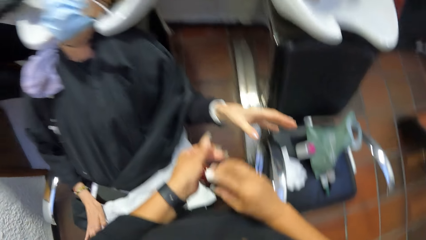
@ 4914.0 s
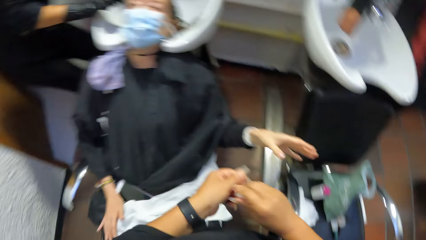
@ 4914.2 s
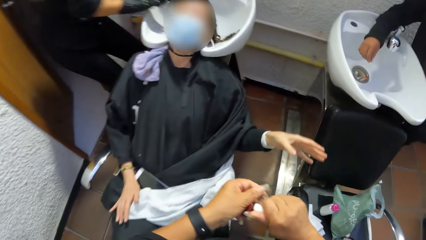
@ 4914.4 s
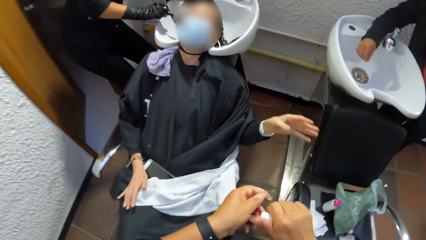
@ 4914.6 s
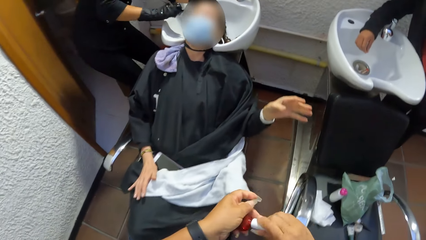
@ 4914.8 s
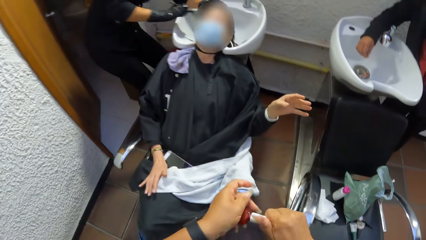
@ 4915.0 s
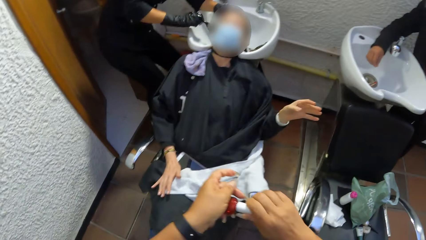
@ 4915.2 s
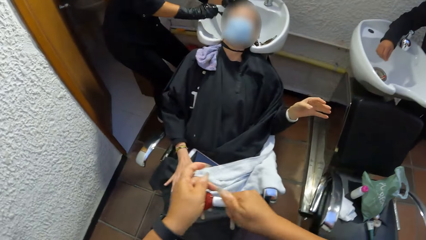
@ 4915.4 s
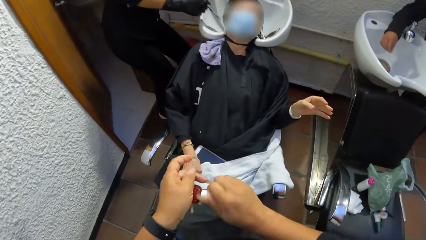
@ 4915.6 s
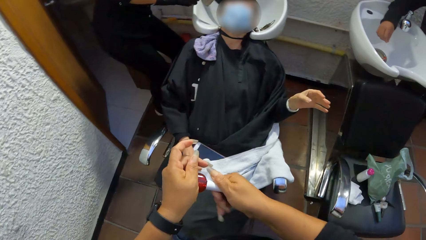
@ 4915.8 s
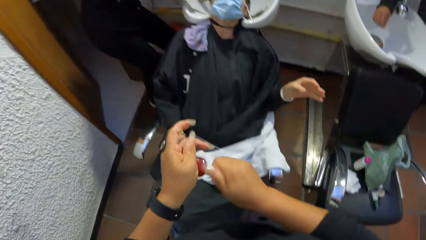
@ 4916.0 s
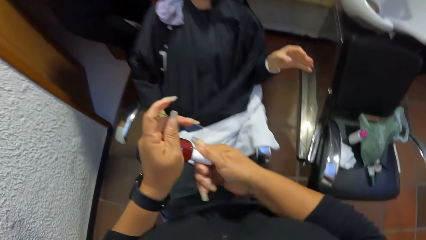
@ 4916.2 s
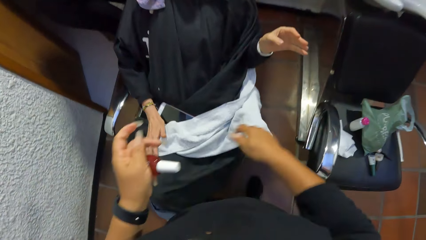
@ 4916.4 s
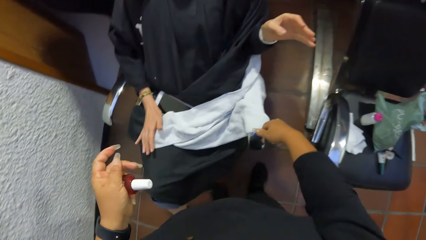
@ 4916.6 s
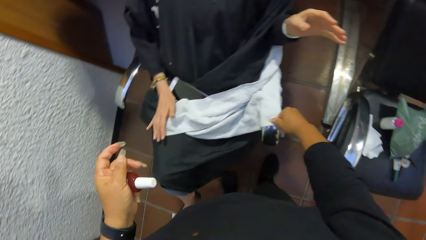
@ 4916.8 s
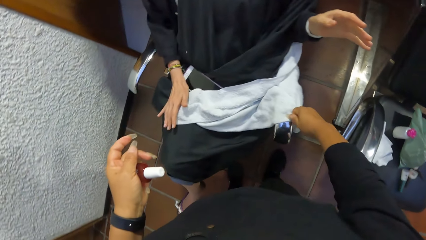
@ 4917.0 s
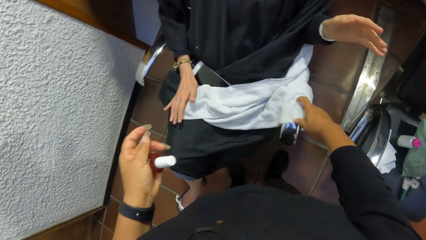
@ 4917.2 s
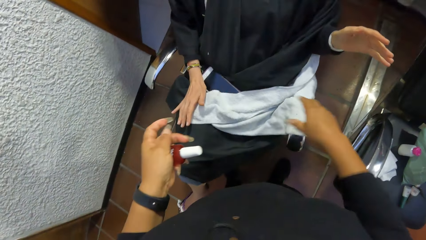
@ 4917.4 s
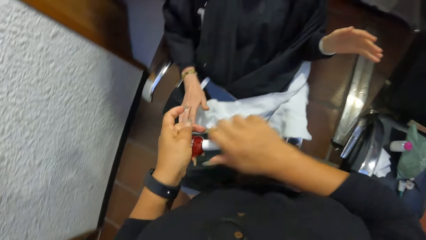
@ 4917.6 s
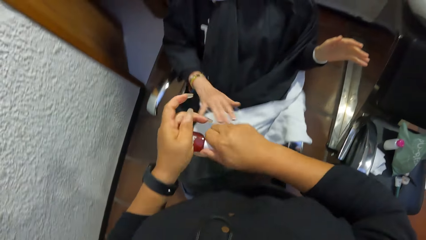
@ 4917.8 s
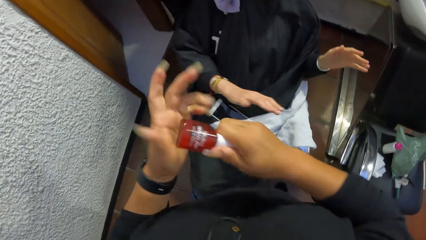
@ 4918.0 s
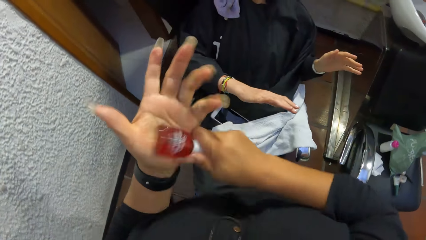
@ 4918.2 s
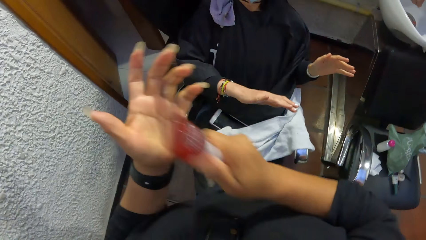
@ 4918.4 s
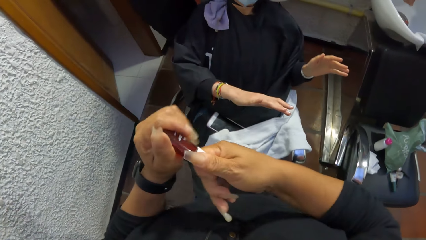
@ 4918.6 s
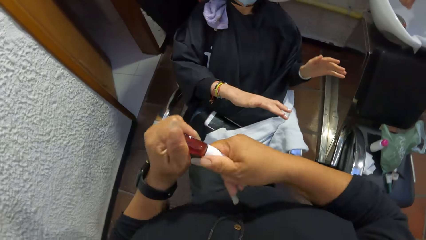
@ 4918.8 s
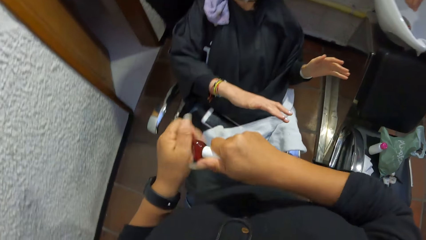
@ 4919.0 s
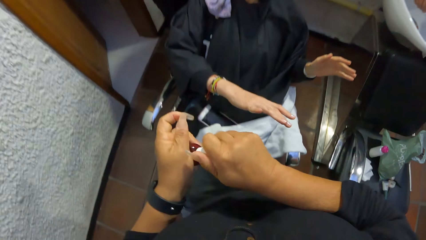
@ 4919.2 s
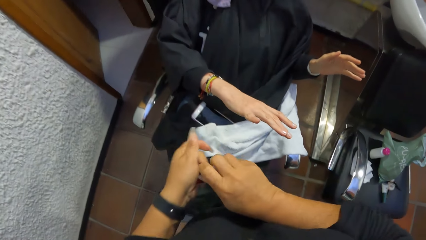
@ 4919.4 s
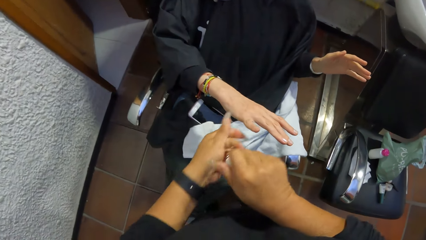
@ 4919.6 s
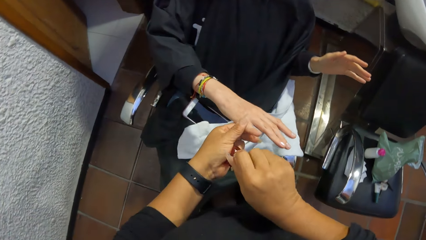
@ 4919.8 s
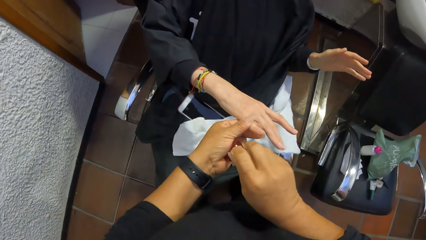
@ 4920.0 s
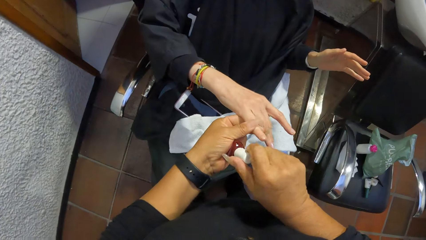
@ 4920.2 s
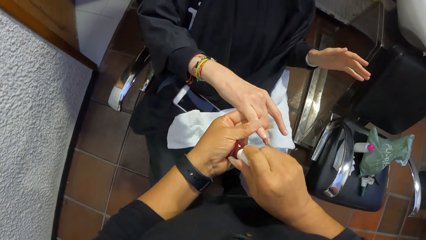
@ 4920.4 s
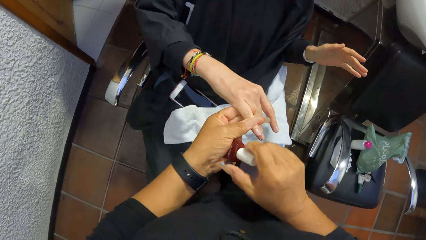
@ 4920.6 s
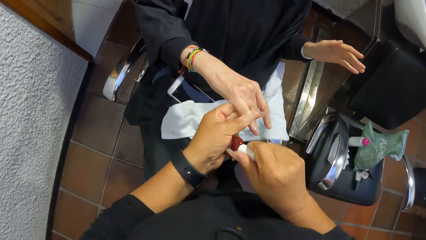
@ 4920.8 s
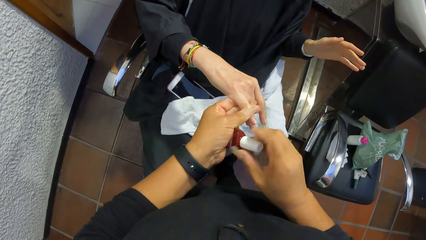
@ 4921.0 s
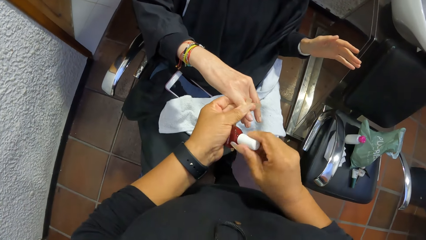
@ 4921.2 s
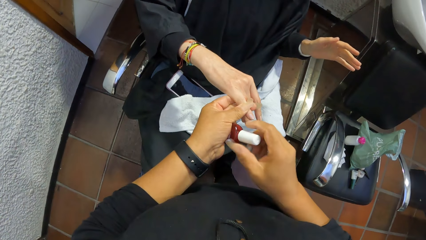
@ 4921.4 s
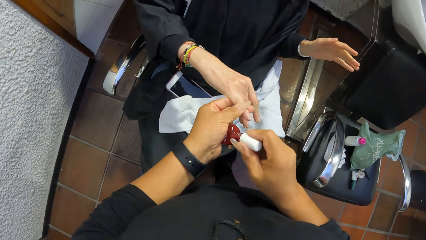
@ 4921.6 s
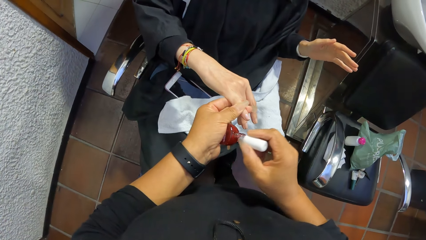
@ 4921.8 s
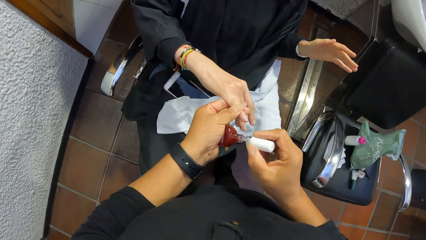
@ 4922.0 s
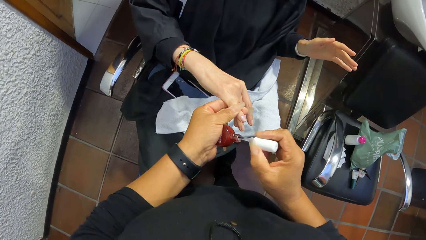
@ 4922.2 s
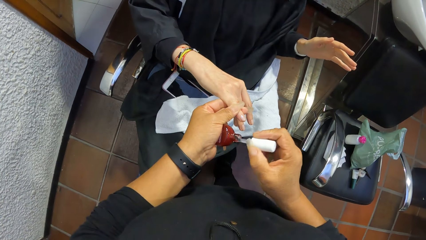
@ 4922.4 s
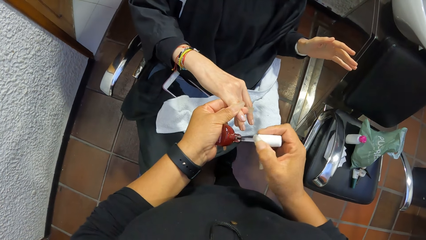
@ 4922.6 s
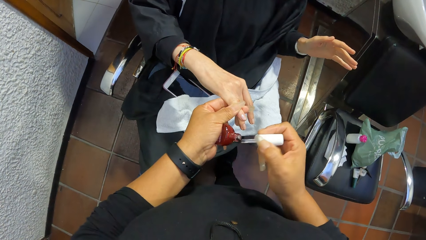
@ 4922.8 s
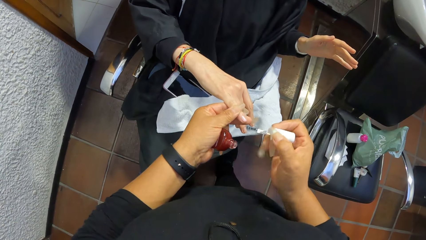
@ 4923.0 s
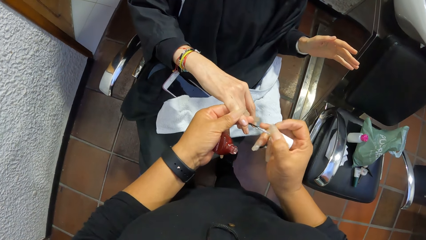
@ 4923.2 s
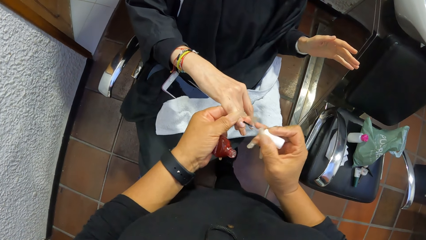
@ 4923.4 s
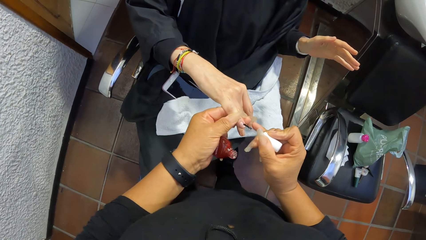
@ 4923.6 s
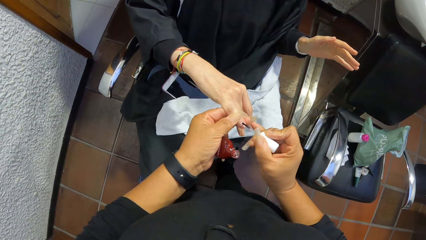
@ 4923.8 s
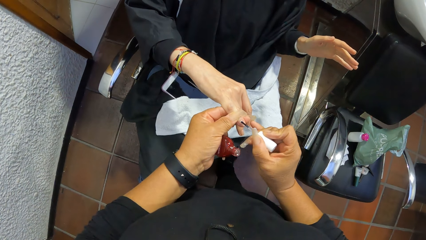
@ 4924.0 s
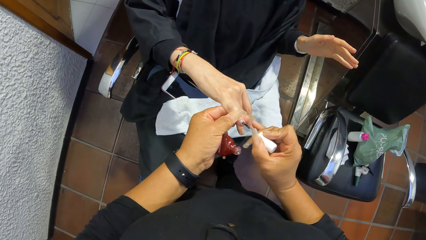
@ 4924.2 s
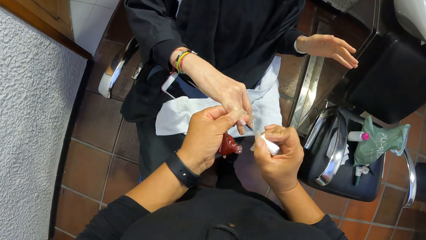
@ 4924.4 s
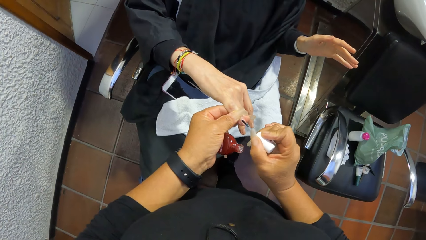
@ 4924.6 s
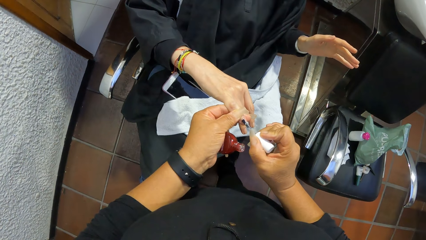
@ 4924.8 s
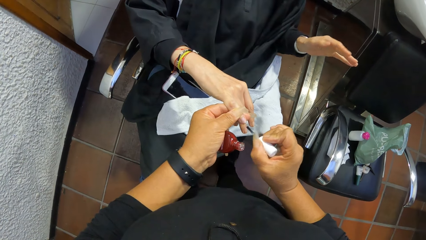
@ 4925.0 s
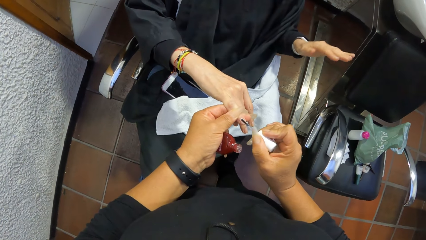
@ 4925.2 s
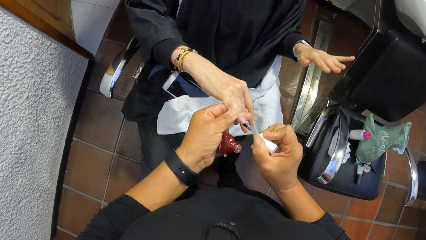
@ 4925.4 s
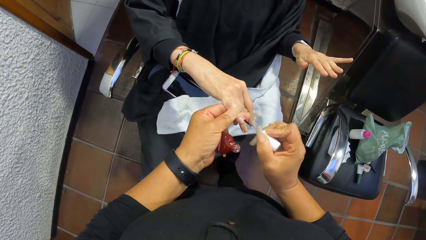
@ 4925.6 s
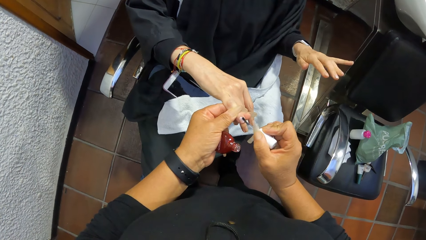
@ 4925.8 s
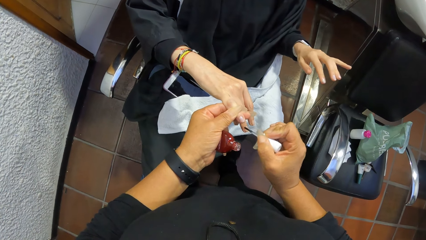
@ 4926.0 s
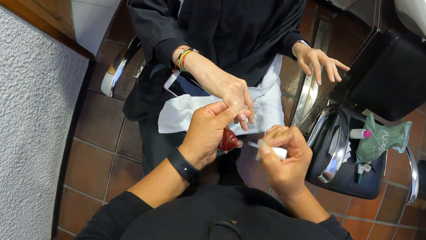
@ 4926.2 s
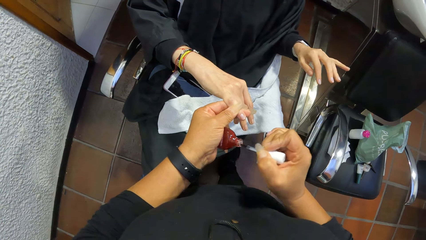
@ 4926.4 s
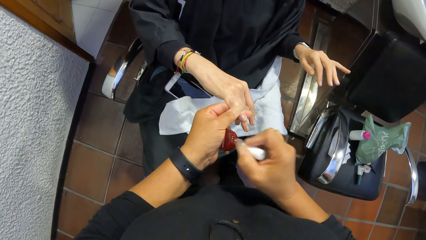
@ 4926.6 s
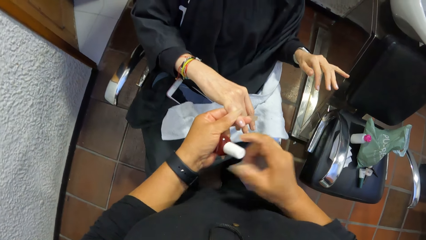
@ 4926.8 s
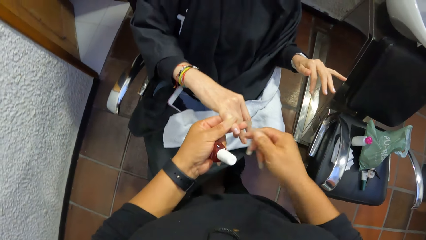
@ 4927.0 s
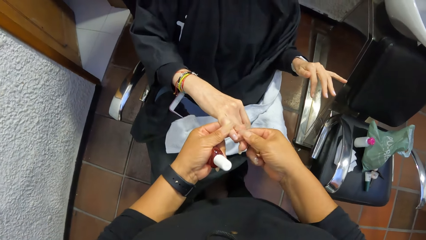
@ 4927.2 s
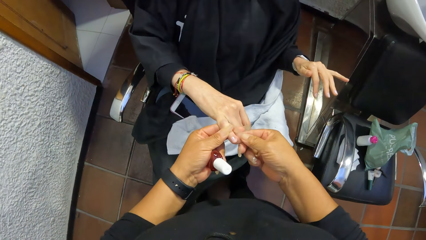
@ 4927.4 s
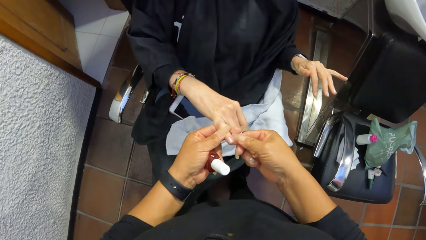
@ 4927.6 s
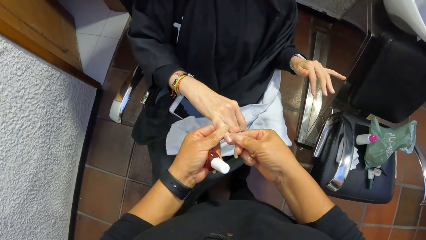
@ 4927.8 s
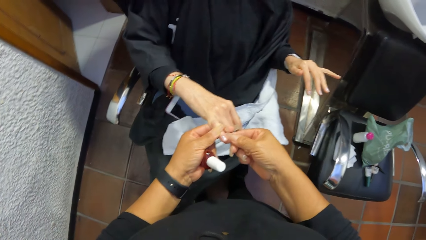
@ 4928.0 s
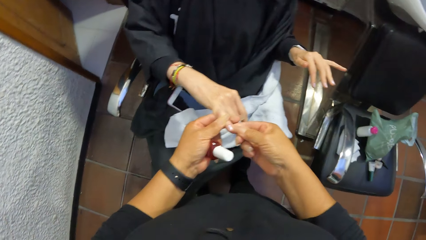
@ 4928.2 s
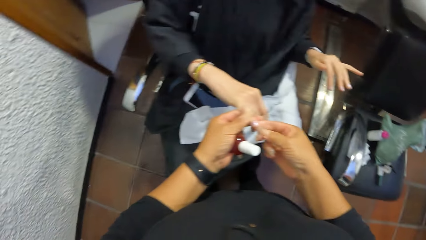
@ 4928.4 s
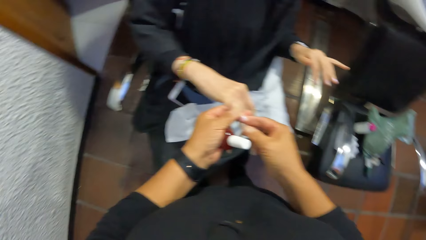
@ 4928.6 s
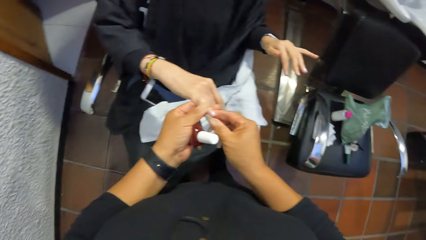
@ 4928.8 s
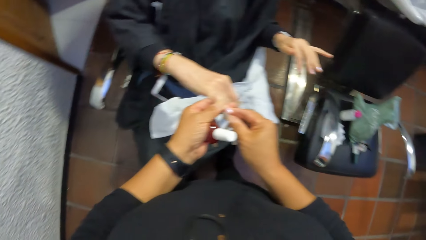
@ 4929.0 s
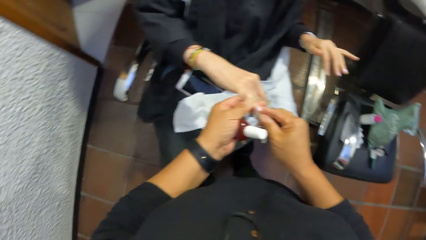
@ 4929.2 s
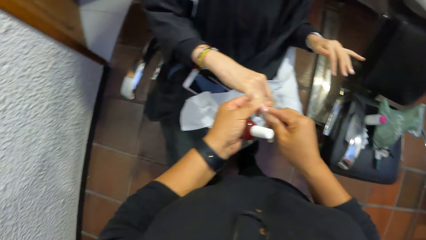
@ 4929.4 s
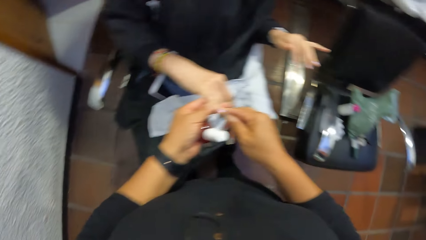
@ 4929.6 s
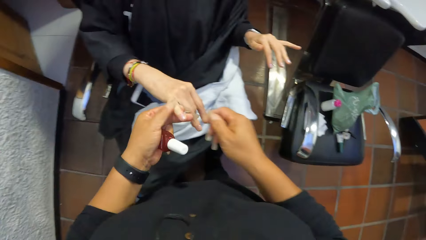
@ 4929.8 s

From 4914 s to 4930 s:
The camera wearer stares at the woman. She turns the cap of the nail polish bottle in her left hand with her right hand. Another woman washes the hair on the head of the first woman in a hair washing basin with a brush in her right hand. The camera wearer seals the nail polish. She rubs her right hand on the towel on the laps of the first woman. She inspects the towel. She passes the nail polish bottle in her left hand to her right hand. She seals the nail polish. She taps the nail polish bottle in her right hand on the left palm. She holds the nail polish bottle in her right hand with her left hand. She shakes the nail polish. She turns the cap of the nail polish bottle in her left hand with her right hand. She stares at the first woman. She holds the little finger of the right hand of the first woman with her left hand. She scoops nail polish from the nail polish bottle in her left hand with the nail polish brush in her right hand. She applies nail polish on the little finger of the right hand of the first woman in her left hand with the nail polish brush in her right hand. She puts the nail polish brush in her right hand in the nail polish bottle in her left hand. She cleans the little finger of the right hand of the first woman in her left hand with her right hand. She inspects the first woman's nails.
